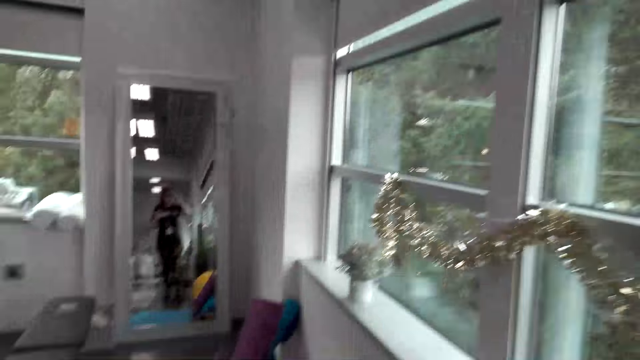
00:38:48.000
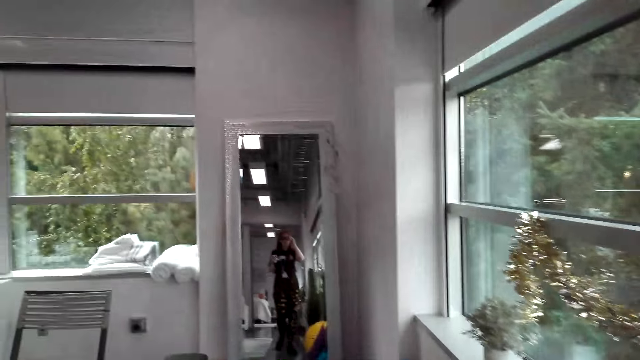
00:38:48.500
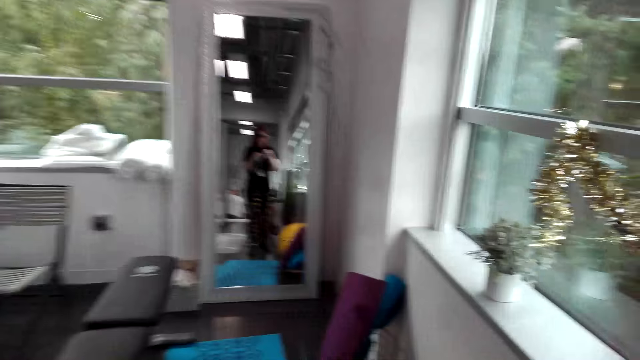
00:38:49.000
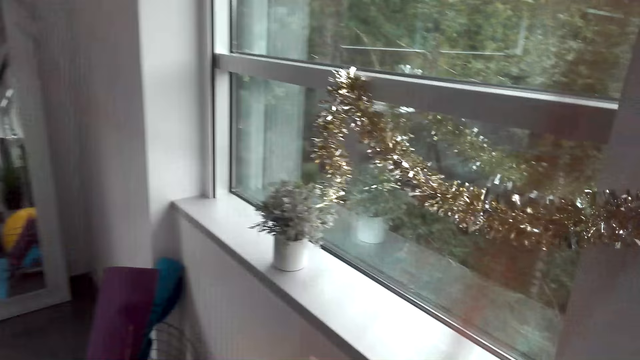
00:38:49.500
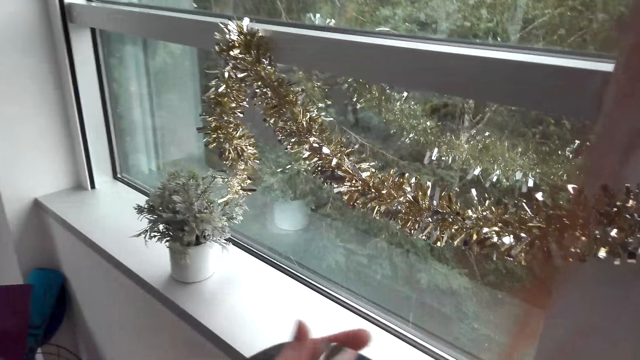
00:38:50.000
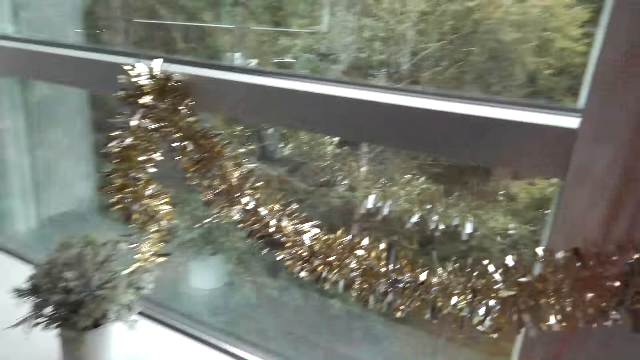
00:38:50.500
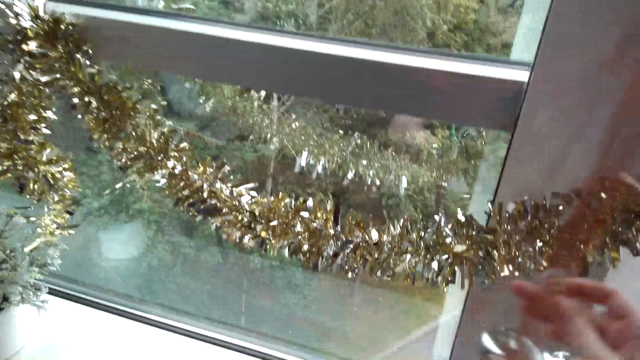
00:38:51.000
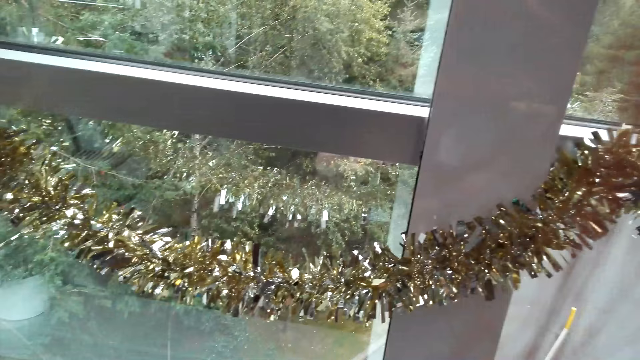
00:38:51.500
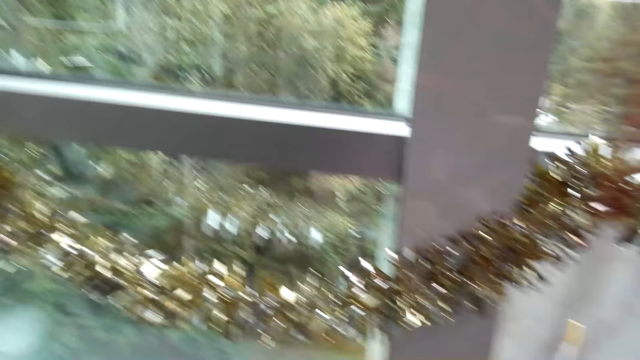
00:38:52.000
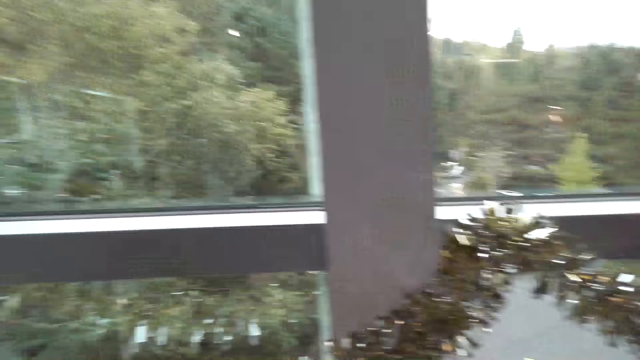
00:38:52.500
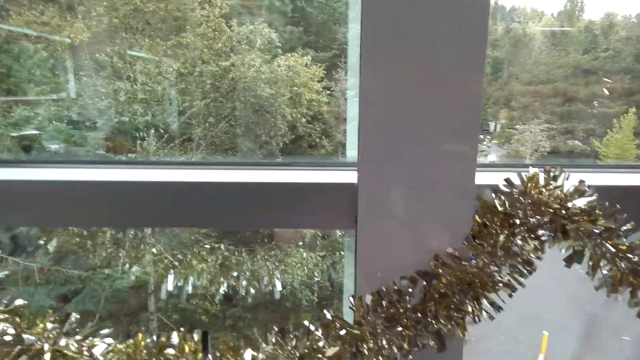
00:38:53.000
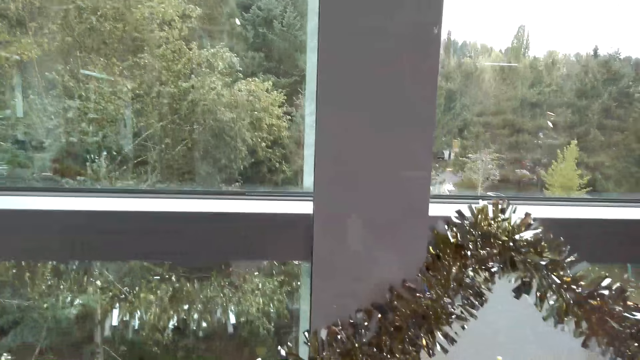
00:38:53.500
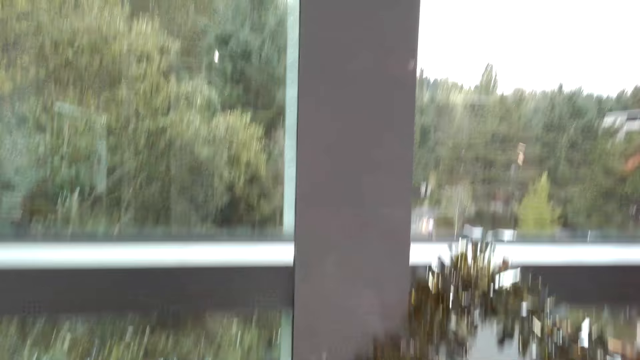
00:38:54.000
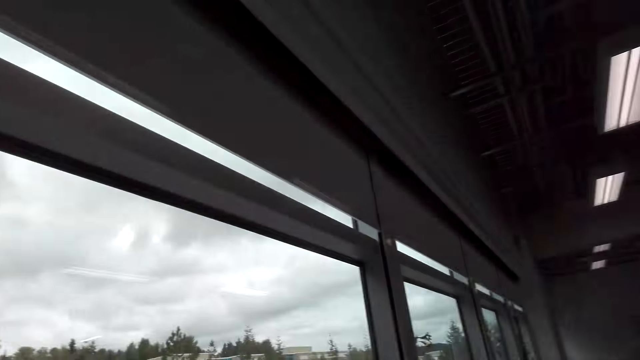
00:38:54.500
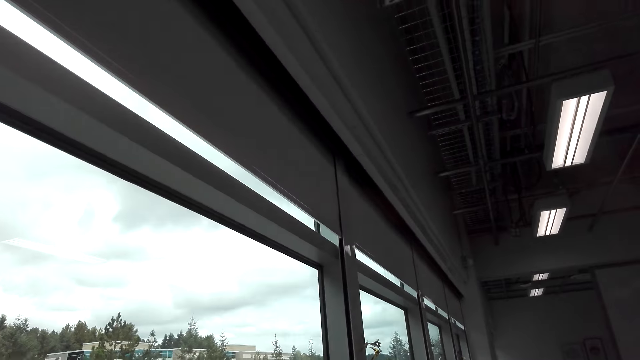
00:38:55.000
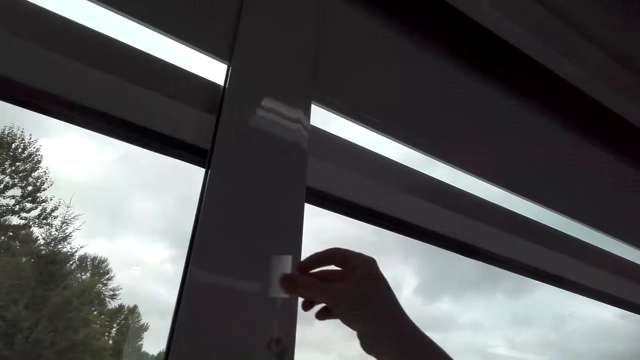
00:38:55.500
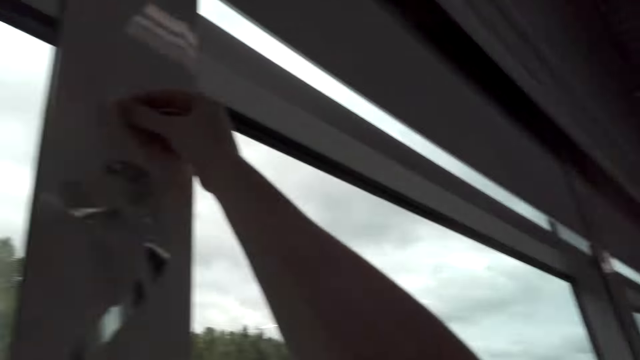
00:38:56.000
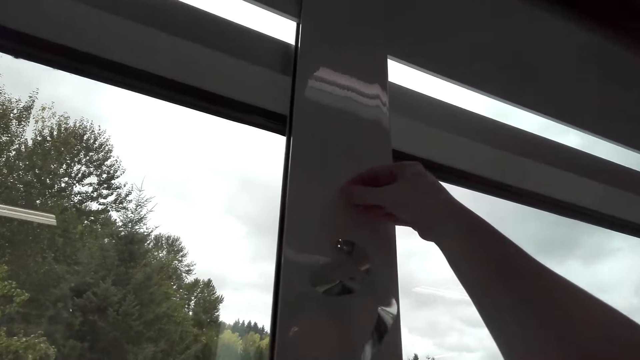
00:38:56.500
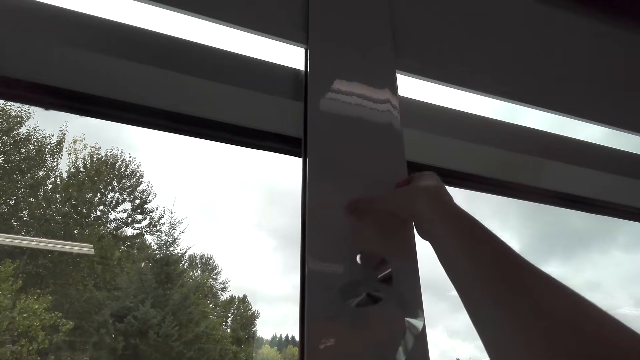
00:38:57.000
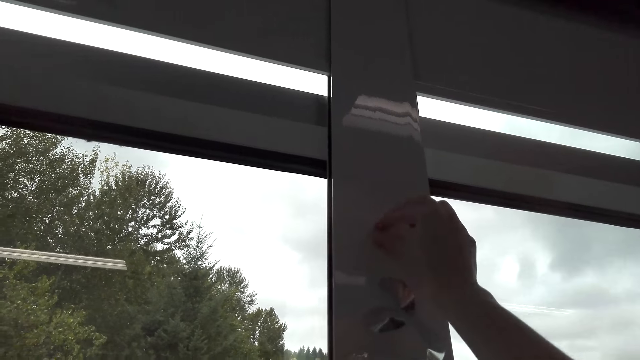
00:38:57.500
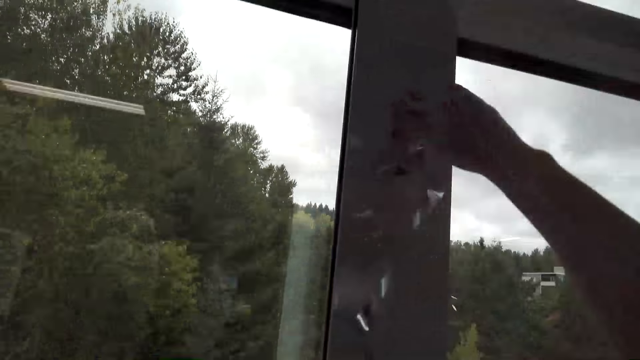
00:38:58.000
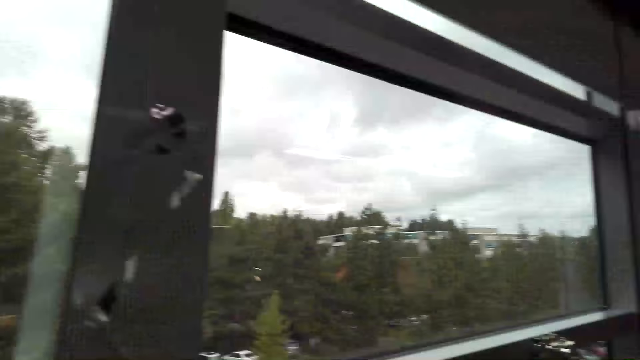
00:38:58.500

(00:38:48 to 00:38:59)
The camera wearer converses with a man. They put decorative papers on the wall.

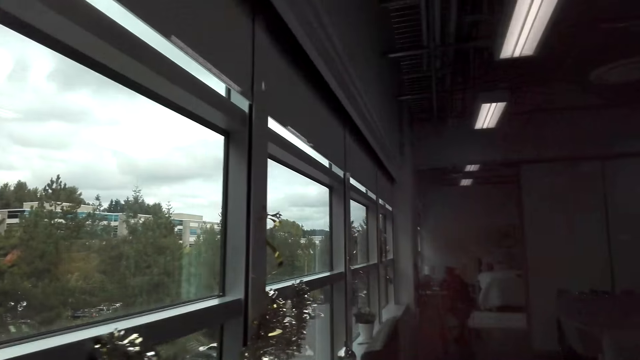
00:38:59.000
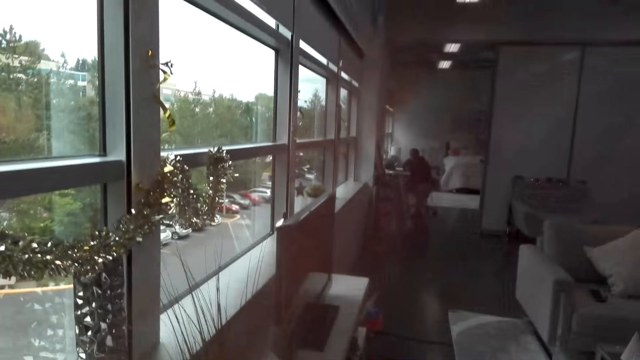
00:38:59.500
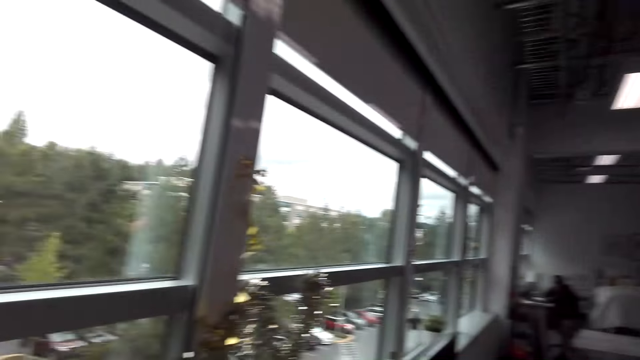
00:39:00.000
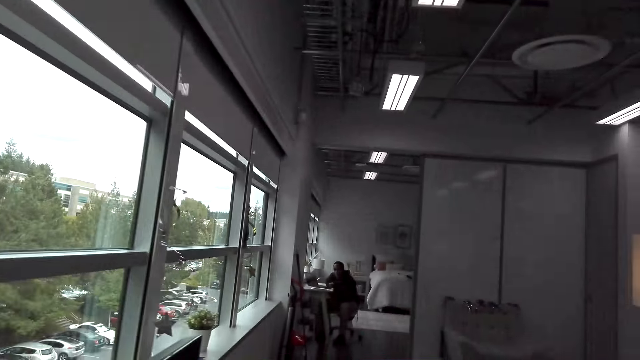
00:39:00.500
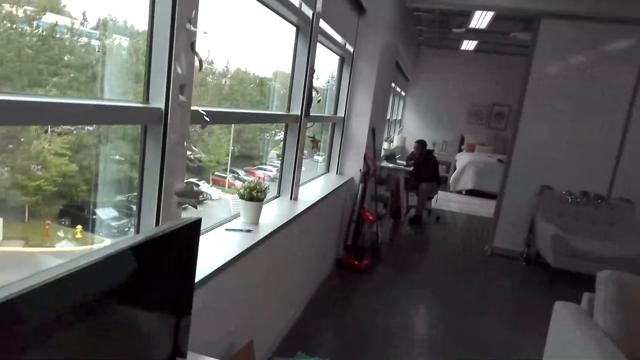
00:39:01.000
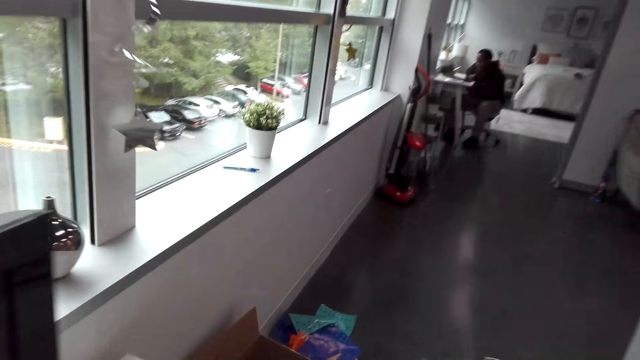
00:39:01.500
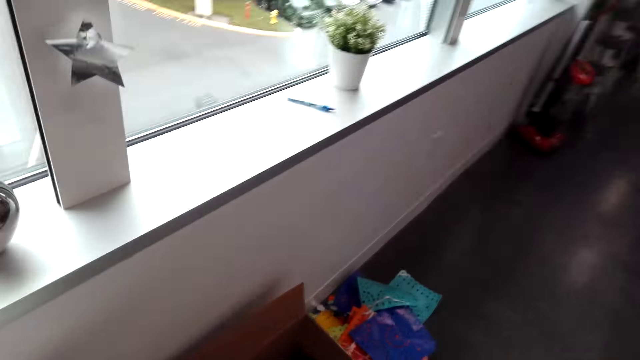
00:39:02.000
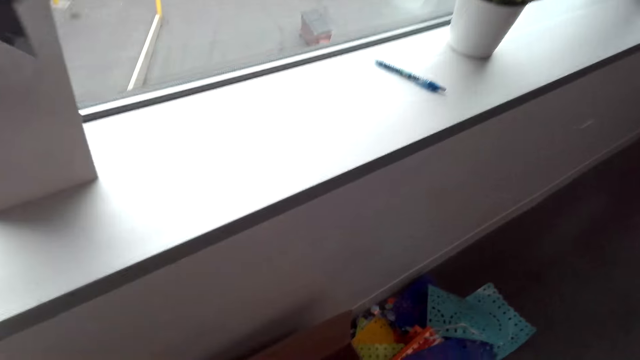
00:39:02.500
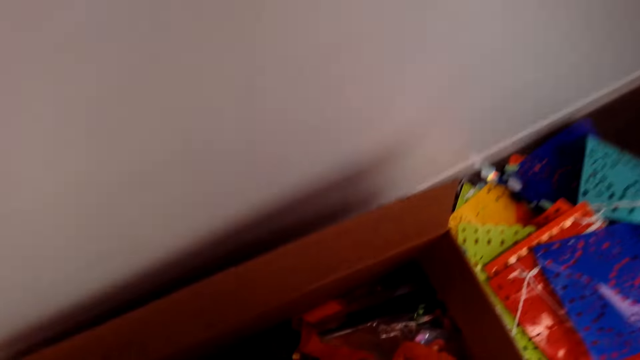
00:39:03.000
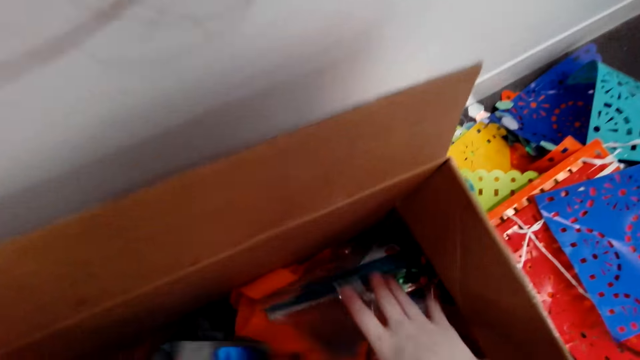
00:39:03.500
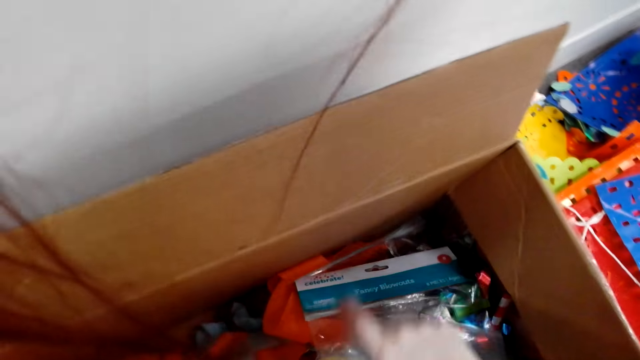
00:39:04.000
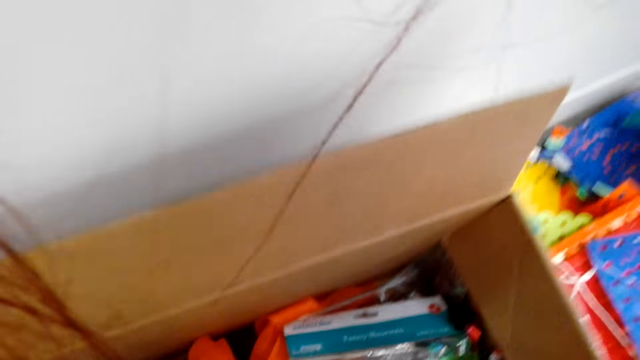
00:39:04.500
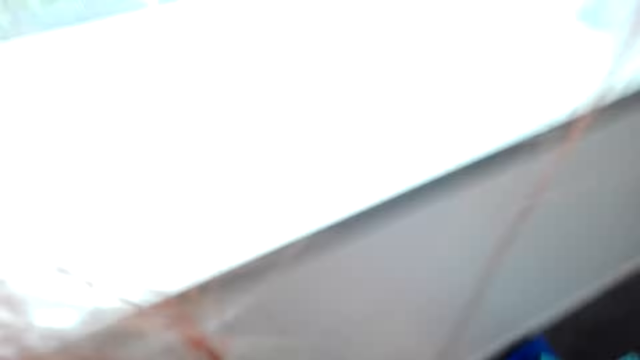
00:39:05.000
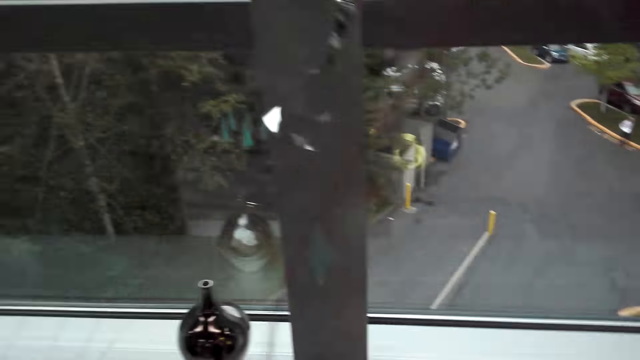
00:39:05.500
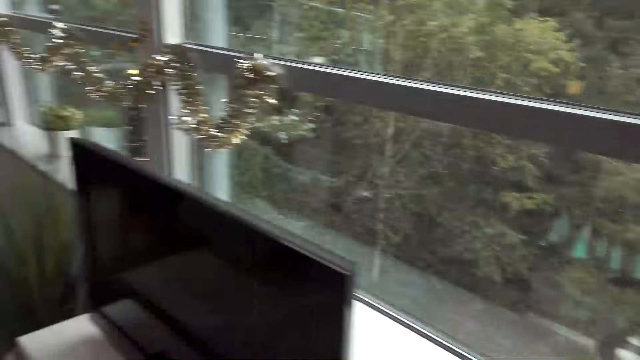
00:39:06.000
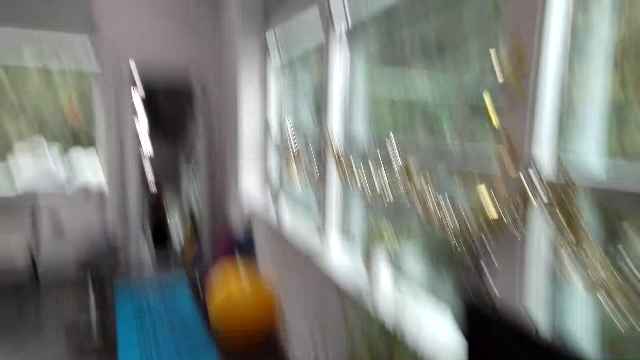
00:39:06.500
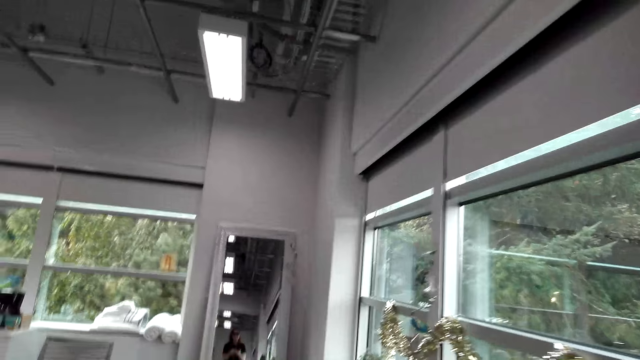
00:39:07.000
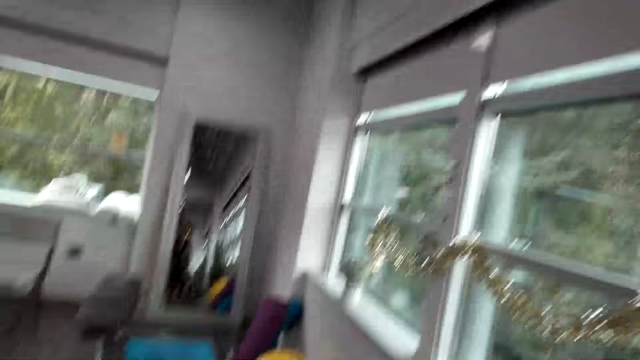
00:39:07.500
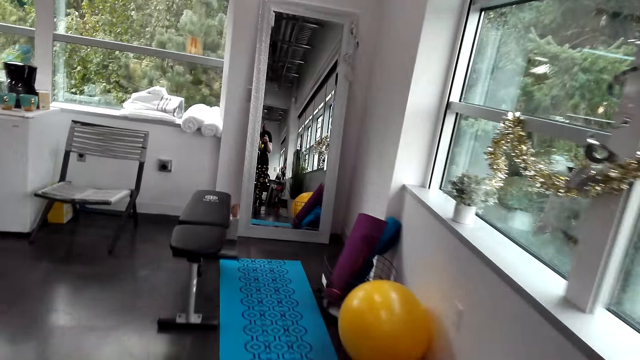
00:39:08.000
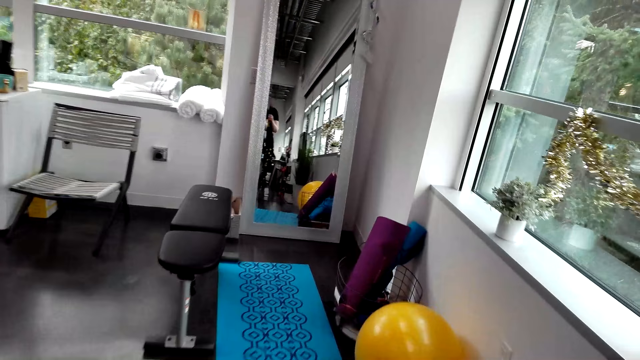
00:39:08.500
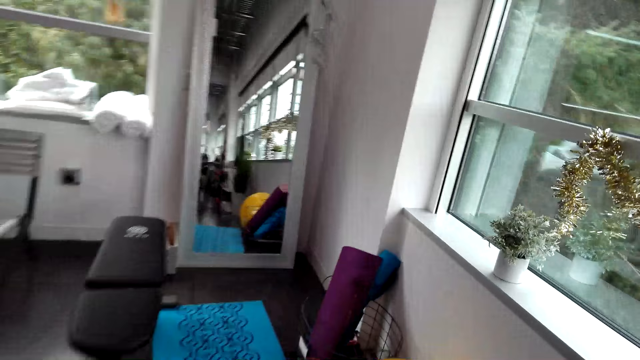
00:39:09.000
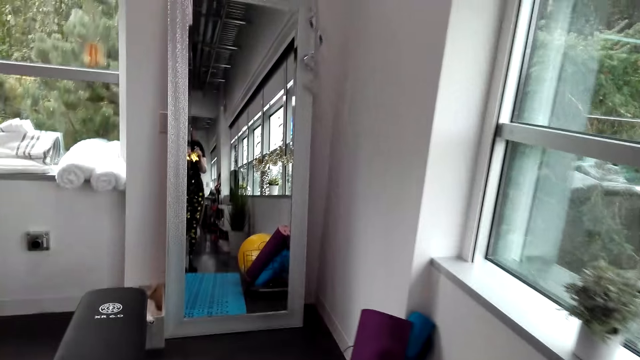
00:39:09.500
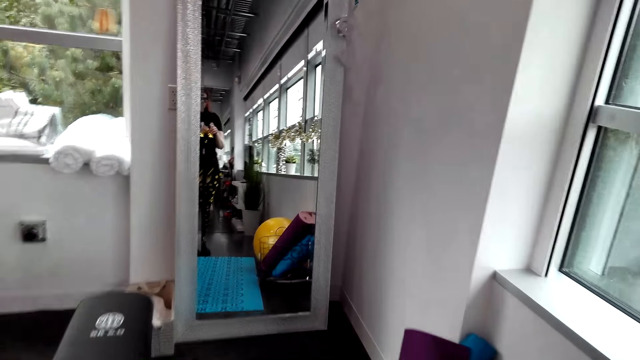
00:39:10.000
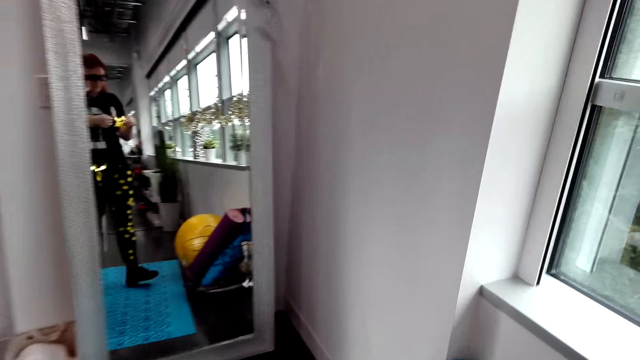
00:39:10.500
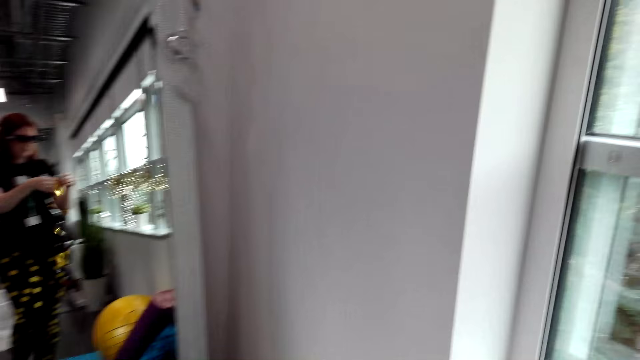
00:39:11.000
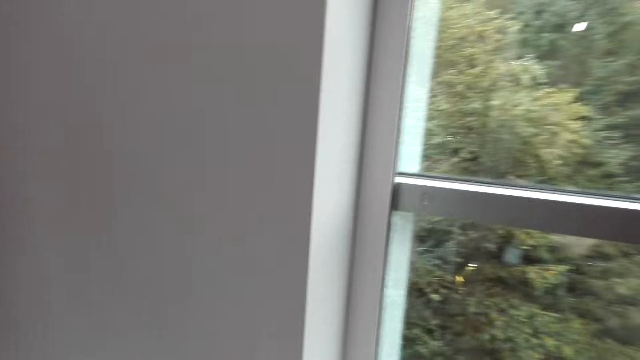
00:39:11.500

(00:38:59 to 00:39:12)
The camera wearer walks around the house. They pick up decorations from the box. They walk with the decorations around the house.
